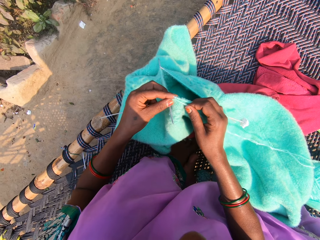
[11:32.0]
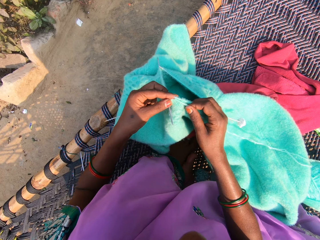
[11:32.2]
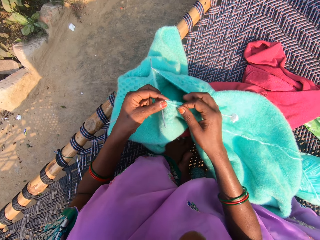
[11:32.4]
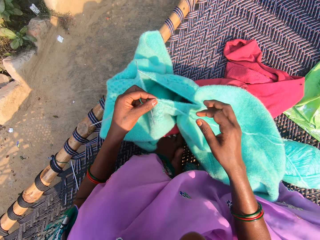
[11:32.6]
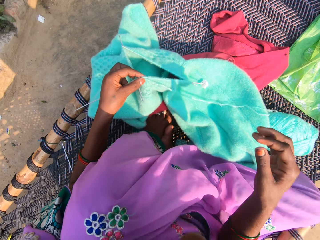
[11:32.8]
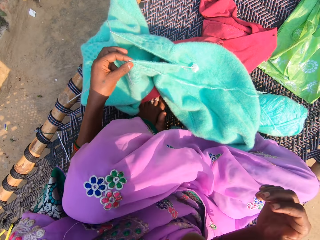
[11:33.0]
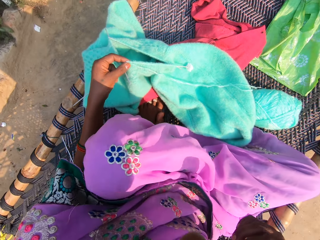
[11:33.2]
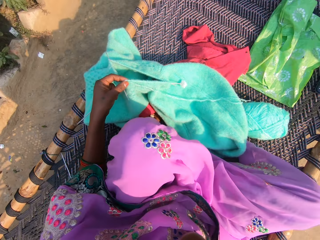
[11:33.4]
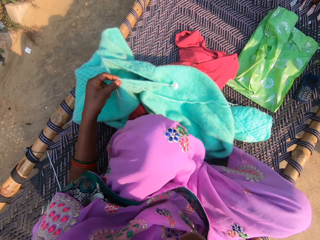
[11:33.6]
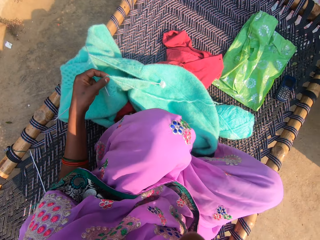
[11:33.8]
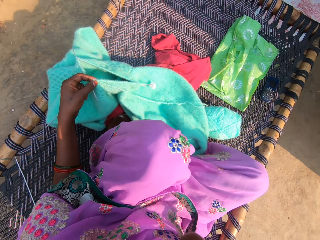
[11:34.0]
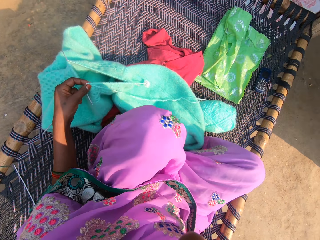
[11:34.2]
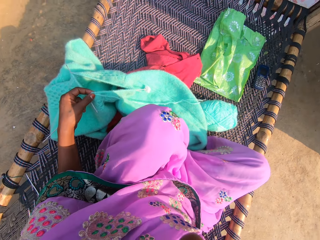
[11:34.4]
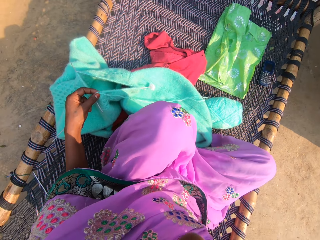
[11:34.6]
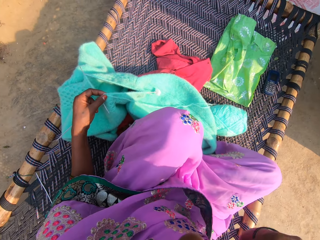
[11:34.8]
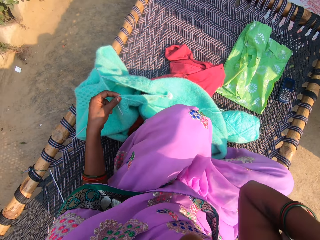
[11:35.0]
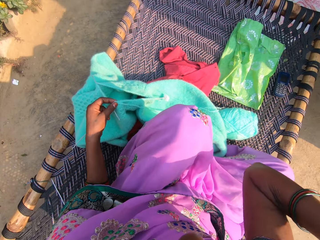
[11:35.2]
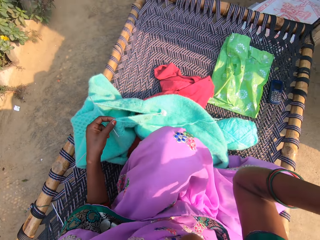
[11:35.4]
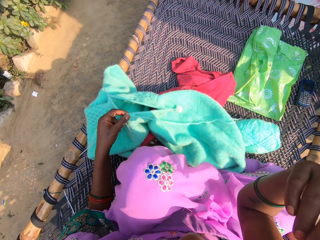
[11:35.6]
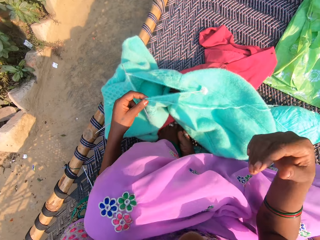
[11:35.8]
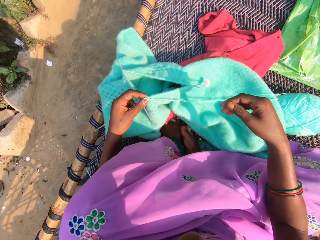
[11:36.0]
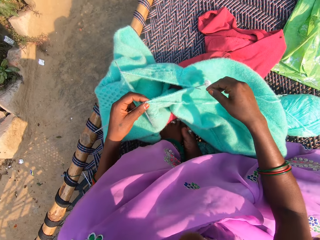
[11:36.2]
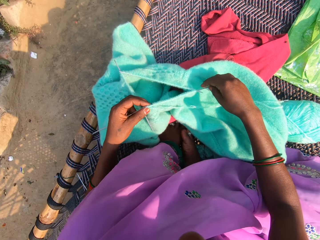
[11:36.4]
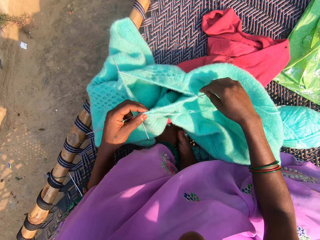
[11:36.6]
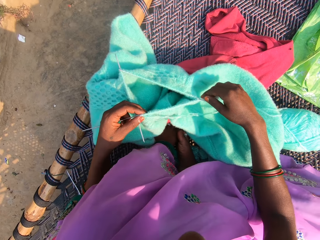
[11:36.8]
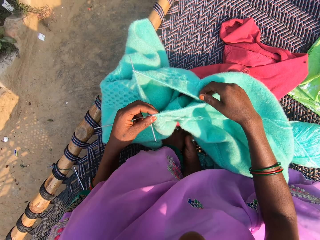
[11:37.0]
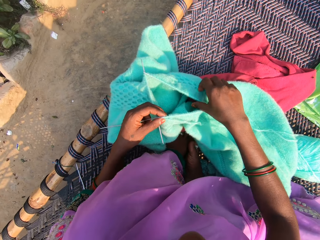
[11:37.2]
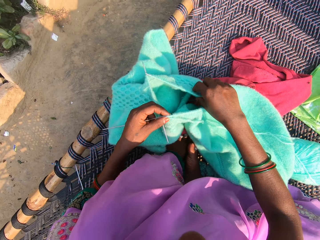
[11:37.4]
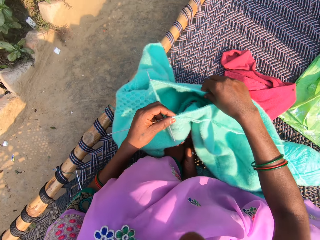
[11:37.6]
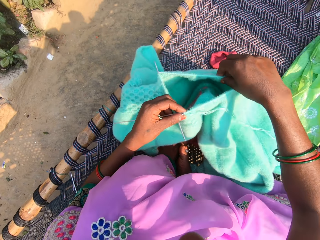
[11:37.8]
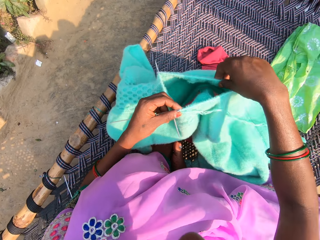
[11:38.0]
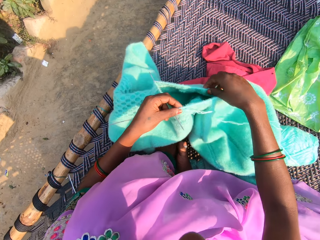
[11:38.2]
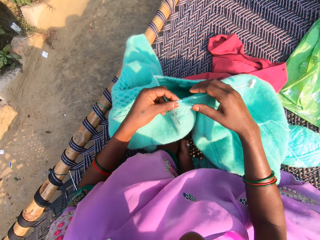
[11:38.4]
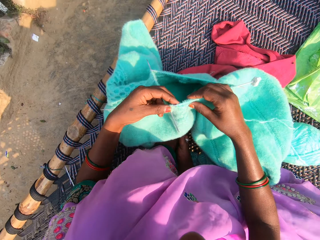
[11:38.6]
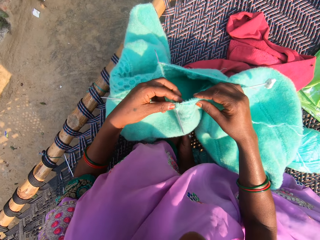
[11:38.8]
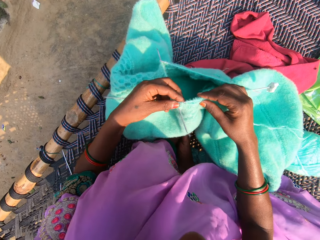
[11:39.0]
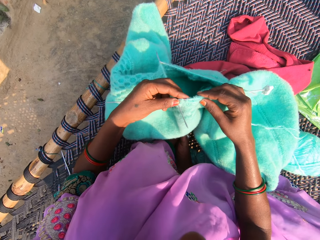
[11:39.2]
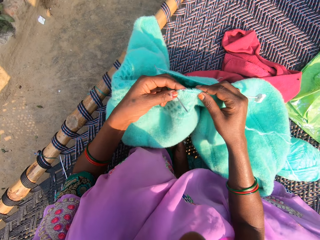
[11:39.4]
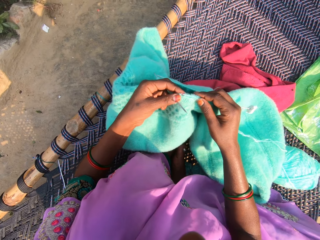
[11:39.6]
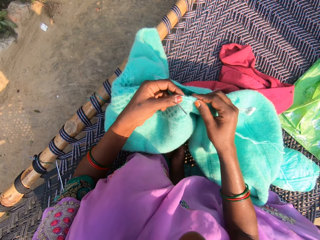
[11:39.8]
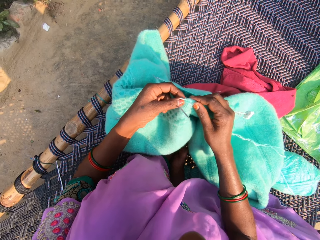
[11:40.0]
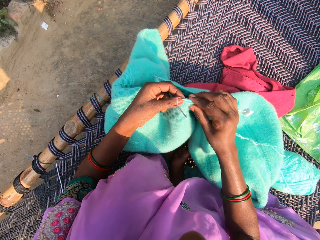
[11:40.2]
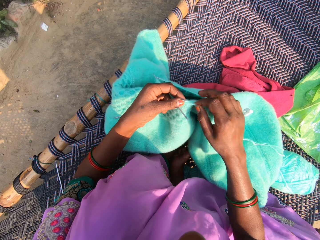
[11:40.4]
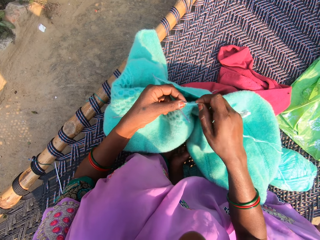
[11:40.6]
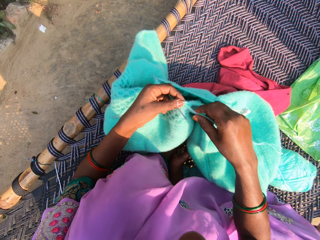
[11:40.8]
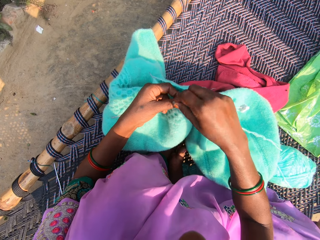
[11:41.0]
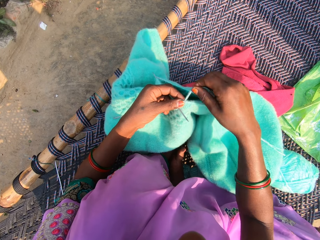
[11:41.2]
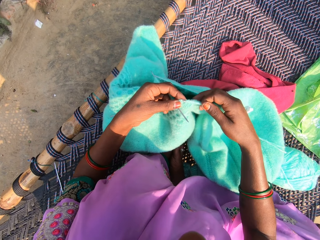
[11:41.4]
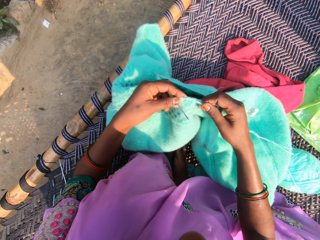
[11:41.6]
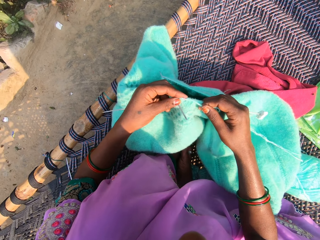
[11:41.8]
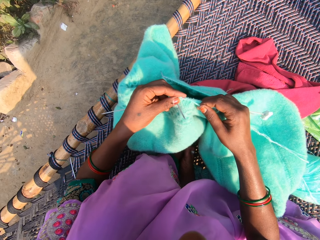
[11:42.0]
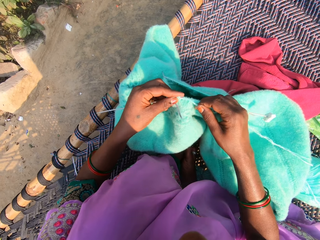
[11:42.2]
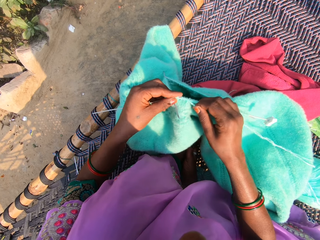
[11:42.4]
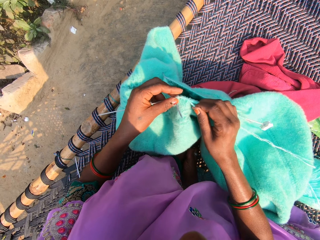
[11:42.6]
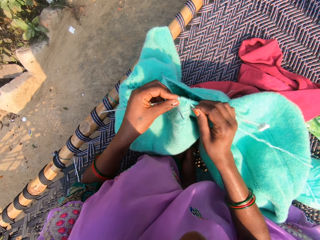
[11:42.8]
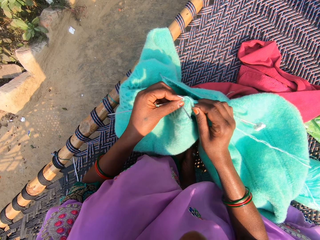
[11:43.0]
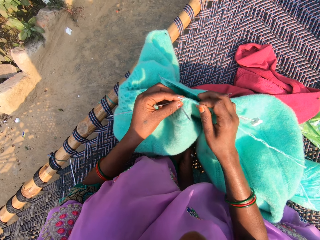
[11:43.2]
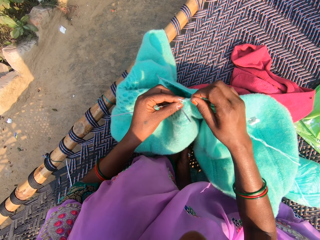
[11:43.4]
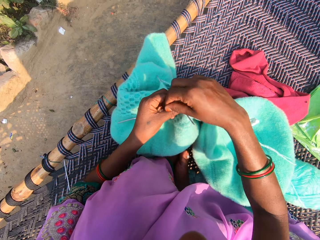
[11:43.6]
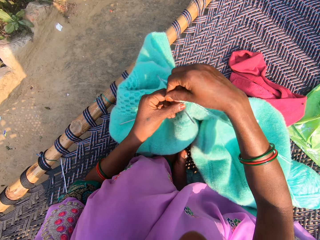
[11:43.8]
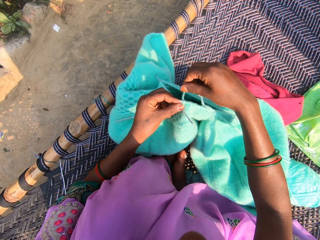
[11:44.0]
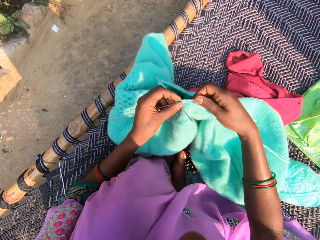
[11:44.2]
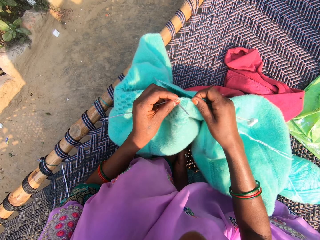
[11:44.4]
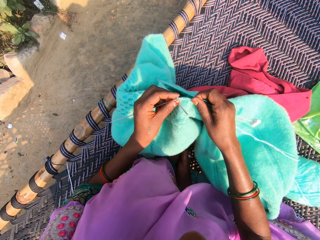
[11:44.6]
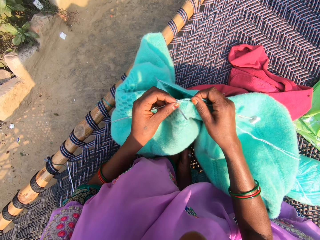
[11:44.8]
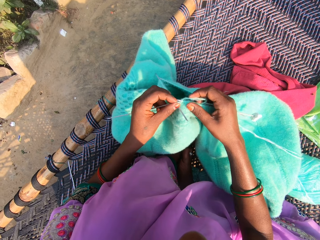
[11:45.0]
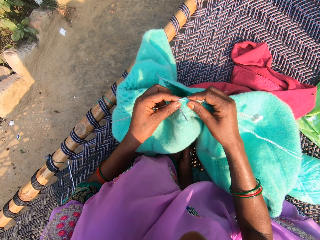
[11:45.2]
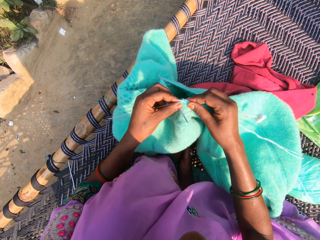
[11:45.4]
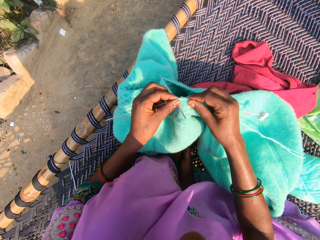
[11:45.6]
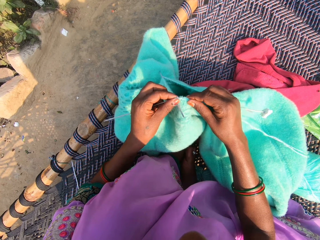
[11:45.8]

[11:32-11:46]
The camera wearer knits the yarn with the needles in her hands. She lifts the right hand towards the face. She touches her face with her right hand. She drops the right hand from the face. She adjusts the yarn in the needle. She adjusts the fabric. She knits the fabric using knitting needles. She rolls the yarn on the needle. She adjusts the yarn on a knitting needle. She knits the yarn with the needles in her hands. She rolls the yarn on the needle. She adjusts the yarn on the knitting needle.

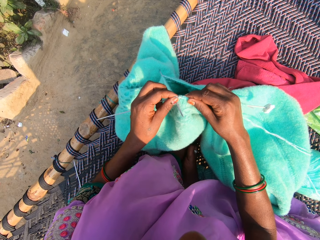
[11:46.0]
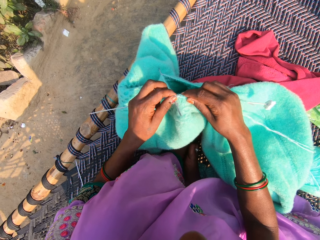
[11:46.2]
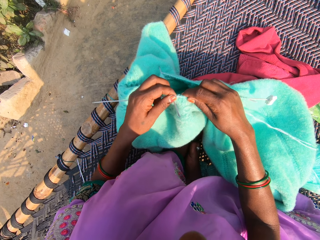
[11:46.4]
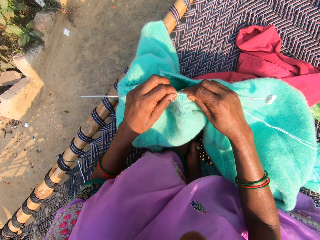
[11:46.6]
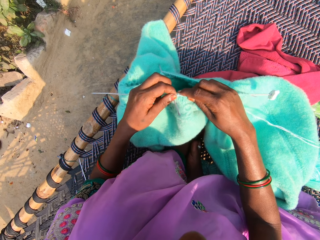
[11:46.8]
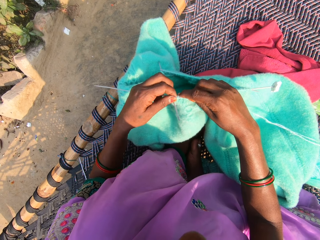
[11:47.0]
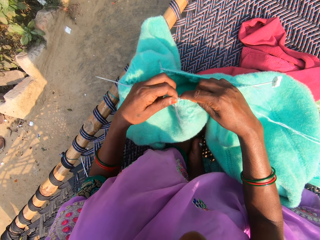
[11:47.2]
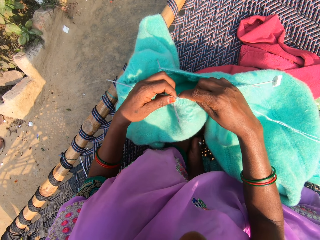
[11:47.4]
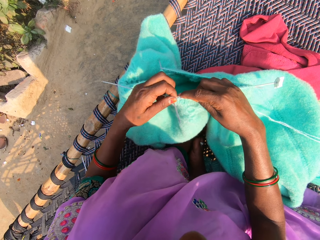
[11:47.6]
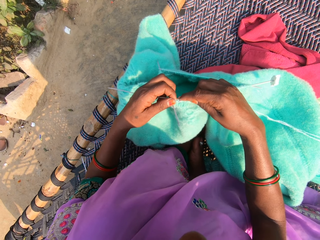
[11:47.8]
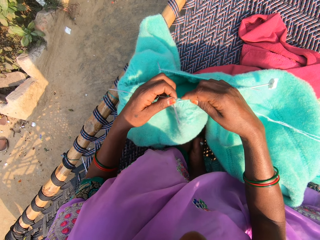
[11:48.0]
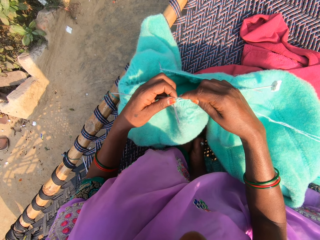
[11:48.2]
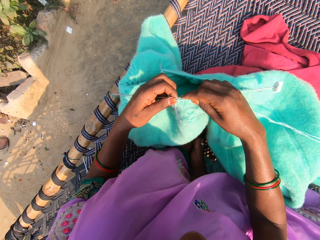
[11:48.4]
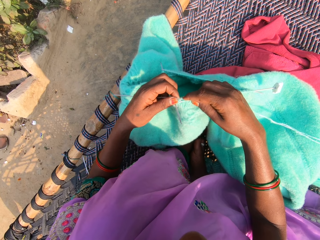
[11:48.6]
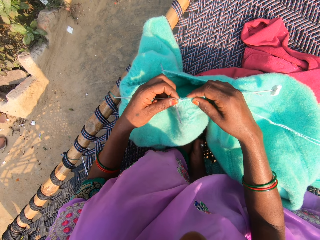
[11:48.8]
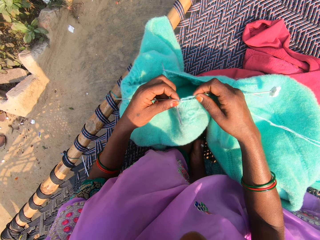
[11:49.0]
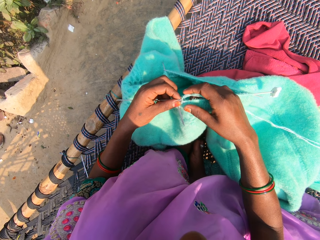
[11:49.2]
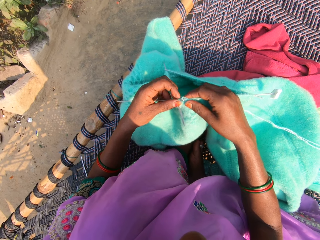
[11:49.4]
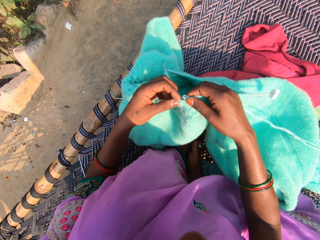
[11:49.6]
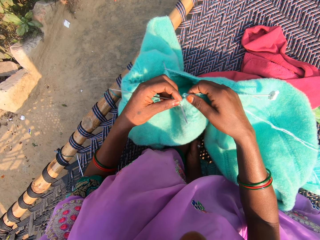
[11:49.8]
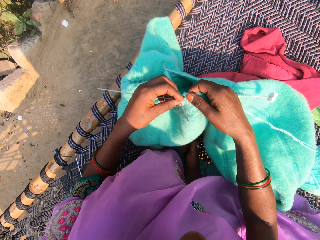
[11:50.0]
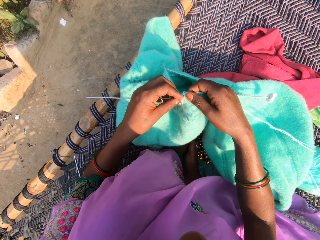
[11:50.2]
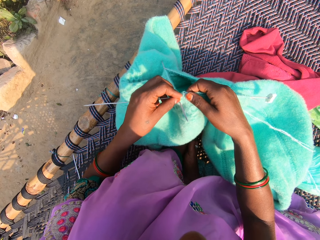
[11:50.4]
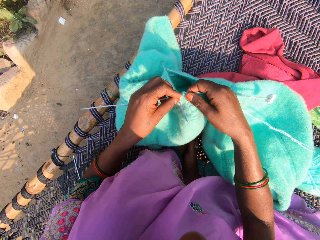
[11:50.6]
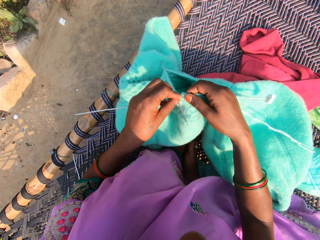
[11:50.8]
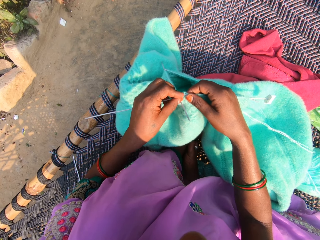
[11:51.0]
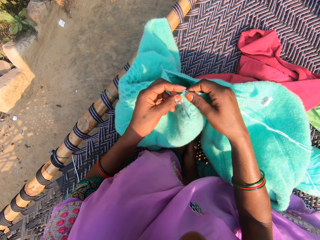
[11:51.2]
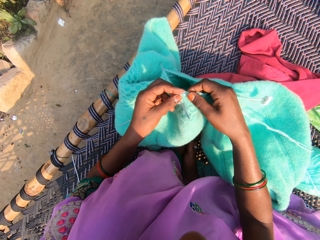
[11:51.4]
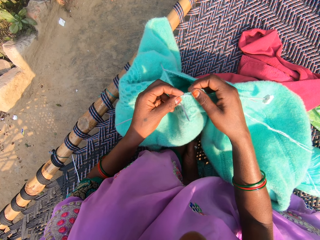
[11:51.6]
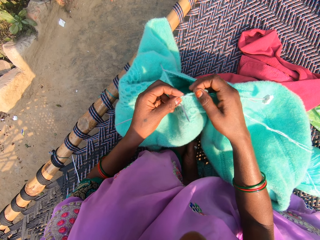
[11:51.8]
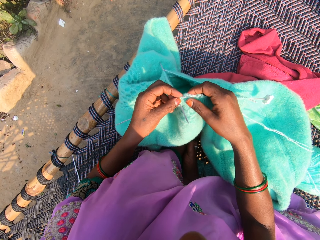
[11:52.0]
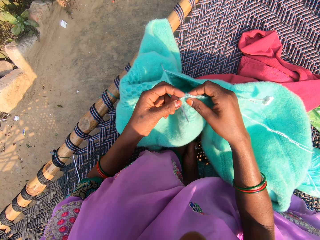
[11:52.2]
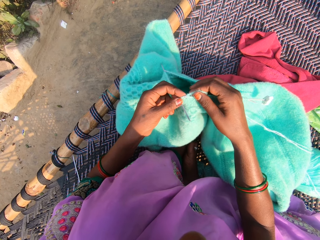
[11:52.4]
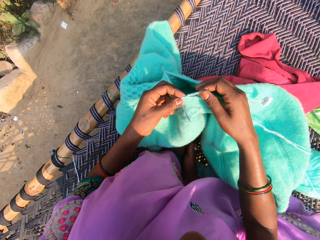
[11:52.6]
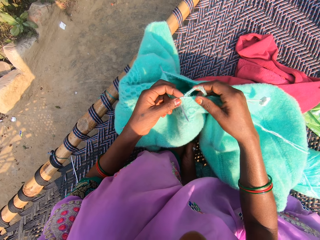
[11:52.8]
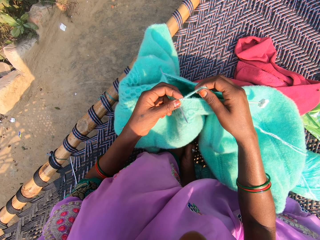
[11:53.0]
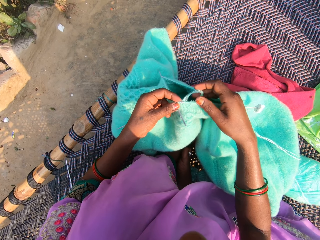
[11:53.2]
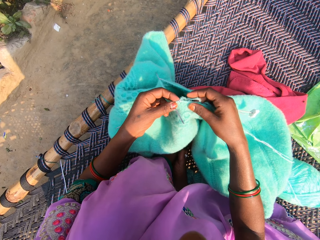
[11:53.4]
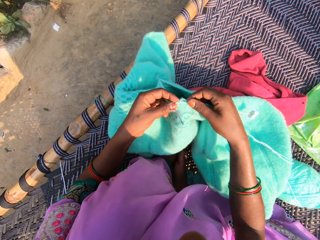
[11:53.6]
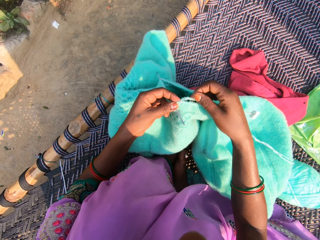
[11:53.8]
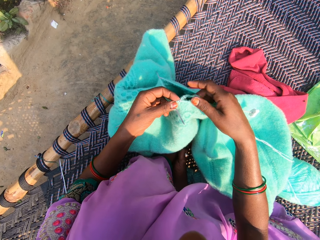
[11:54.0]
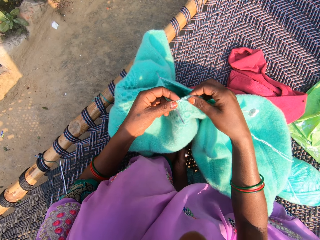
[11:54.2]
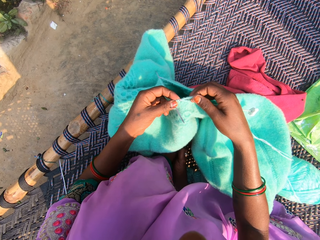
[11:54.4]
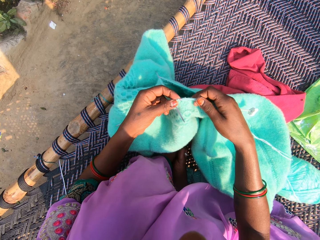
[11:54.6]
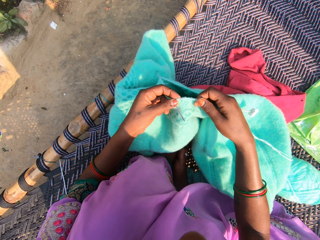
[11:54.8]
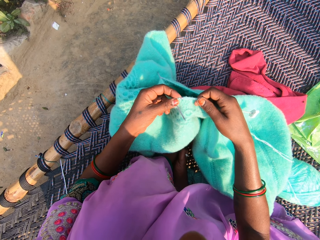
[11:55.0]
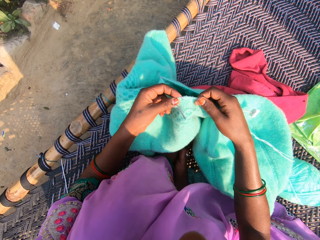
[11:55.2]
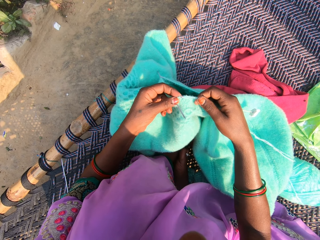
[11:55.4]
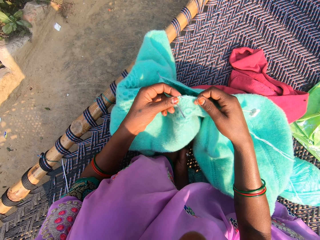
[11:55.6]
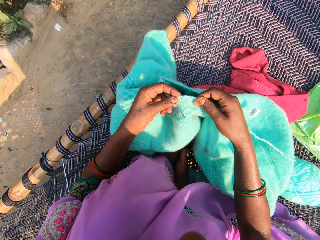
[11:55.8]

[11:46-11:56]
The camera wearer knits the yarn with the needles in her hands. She adjusts the yarn on a knitting needle.
